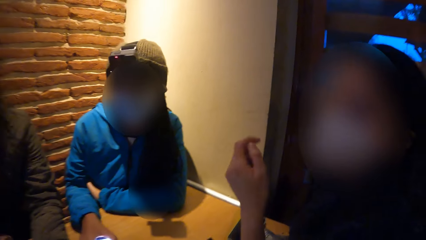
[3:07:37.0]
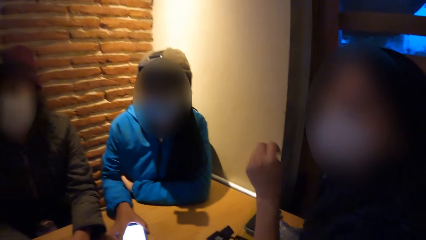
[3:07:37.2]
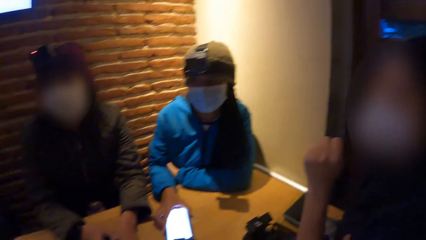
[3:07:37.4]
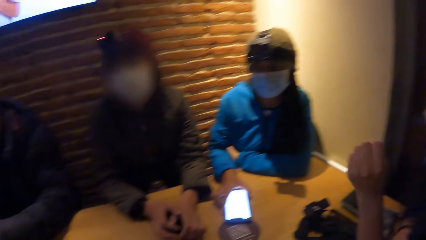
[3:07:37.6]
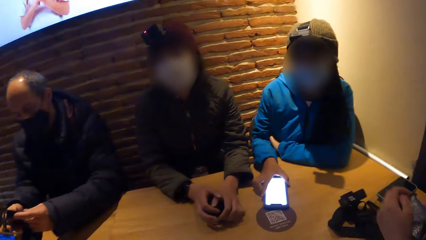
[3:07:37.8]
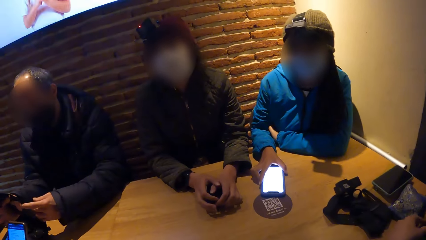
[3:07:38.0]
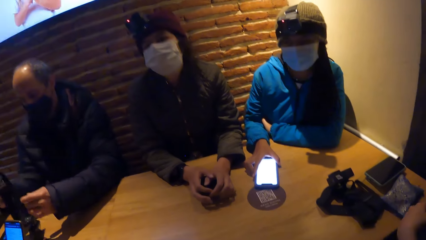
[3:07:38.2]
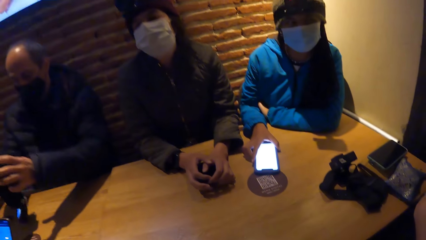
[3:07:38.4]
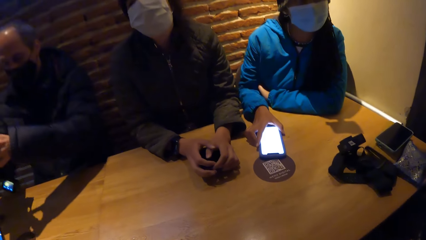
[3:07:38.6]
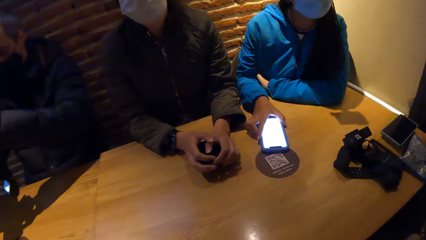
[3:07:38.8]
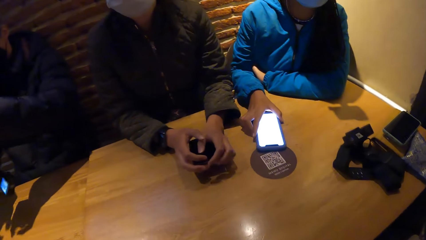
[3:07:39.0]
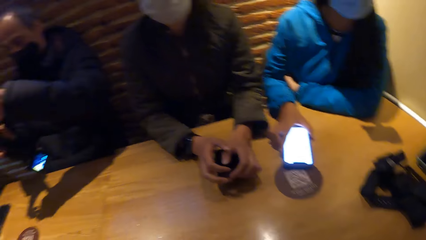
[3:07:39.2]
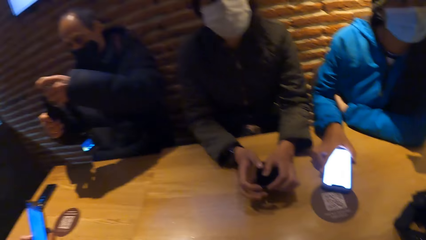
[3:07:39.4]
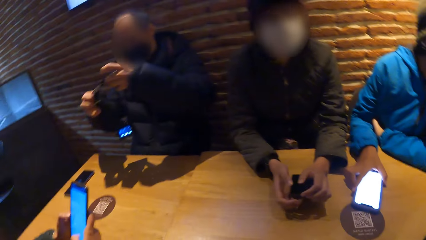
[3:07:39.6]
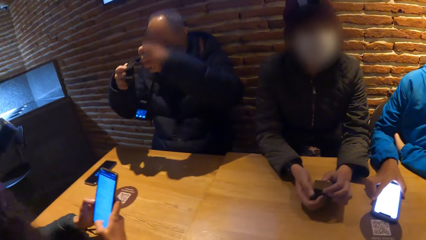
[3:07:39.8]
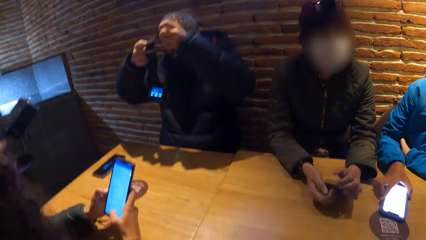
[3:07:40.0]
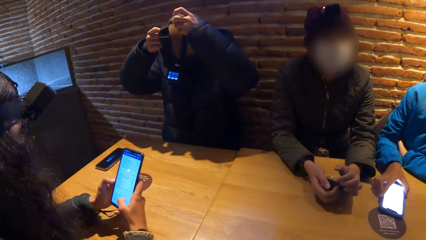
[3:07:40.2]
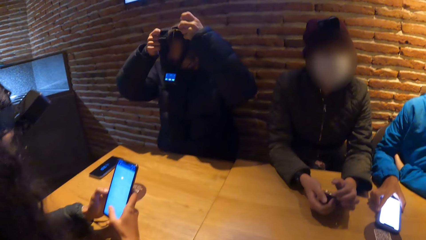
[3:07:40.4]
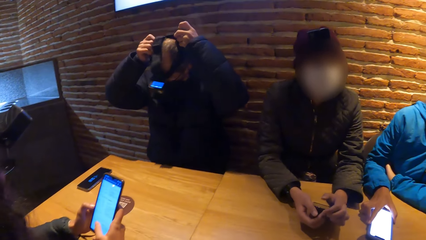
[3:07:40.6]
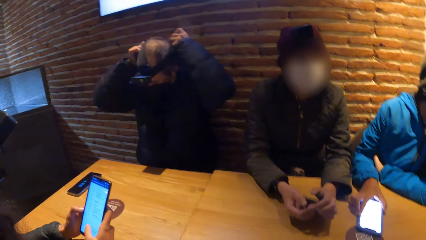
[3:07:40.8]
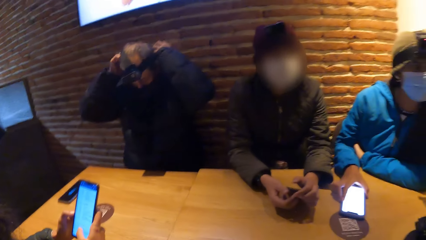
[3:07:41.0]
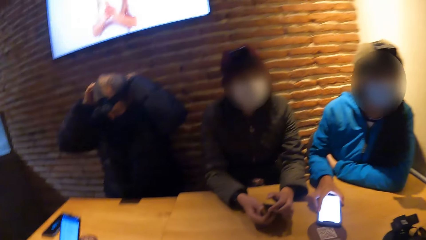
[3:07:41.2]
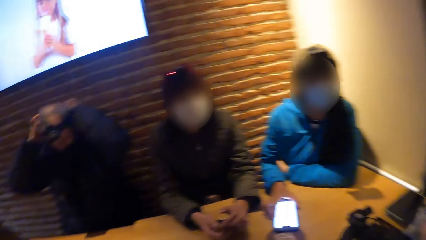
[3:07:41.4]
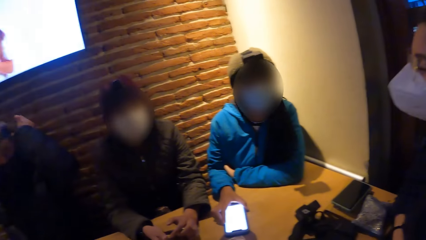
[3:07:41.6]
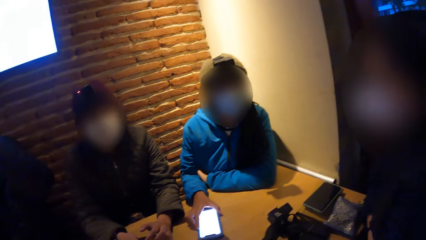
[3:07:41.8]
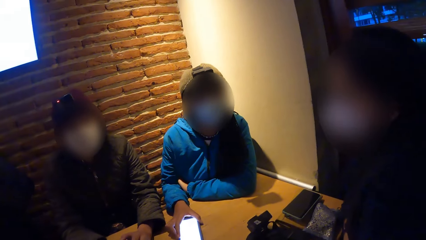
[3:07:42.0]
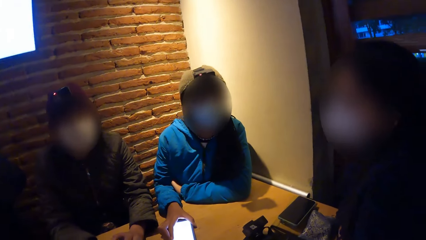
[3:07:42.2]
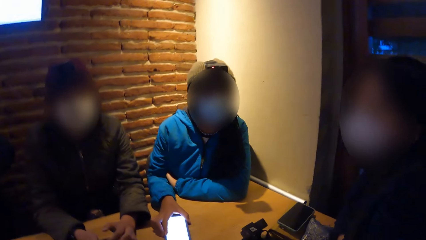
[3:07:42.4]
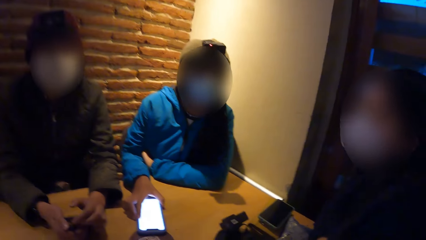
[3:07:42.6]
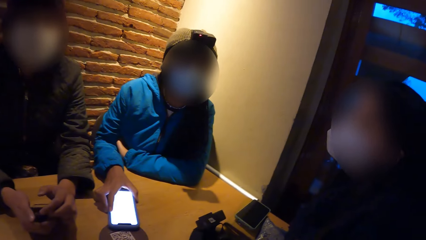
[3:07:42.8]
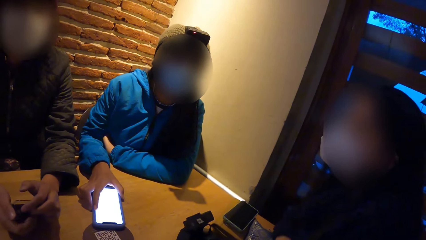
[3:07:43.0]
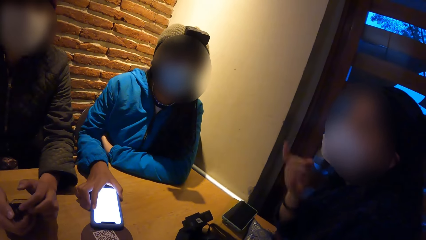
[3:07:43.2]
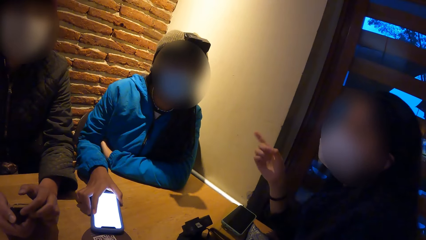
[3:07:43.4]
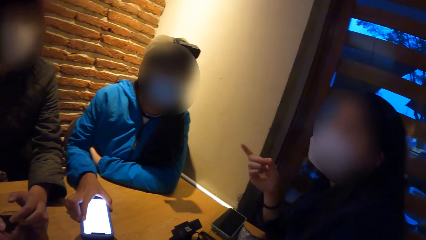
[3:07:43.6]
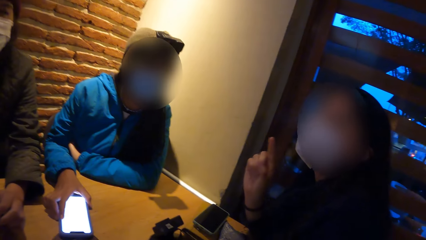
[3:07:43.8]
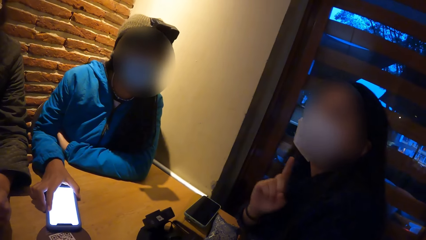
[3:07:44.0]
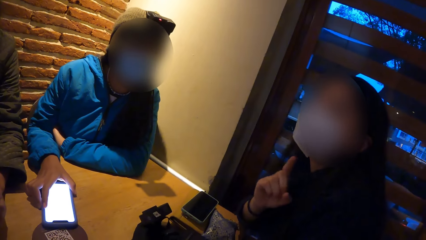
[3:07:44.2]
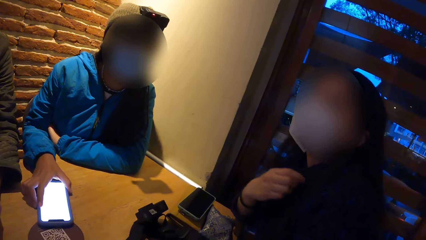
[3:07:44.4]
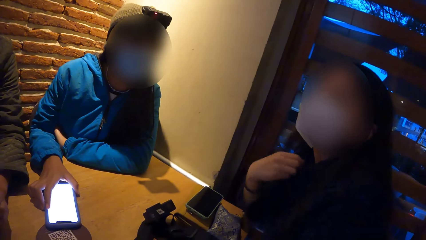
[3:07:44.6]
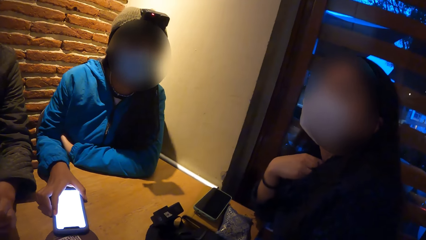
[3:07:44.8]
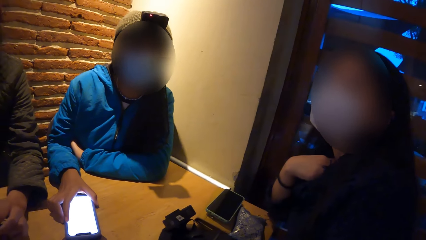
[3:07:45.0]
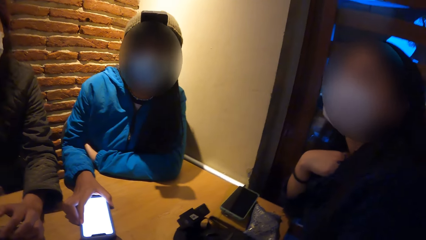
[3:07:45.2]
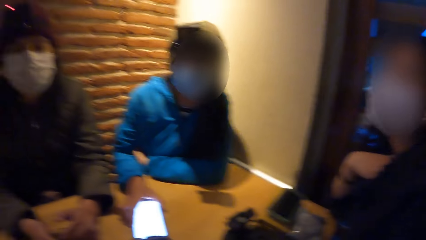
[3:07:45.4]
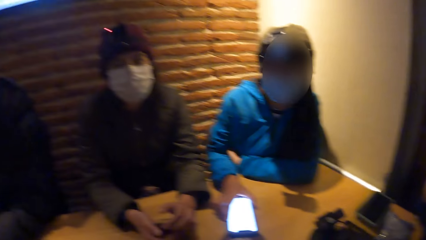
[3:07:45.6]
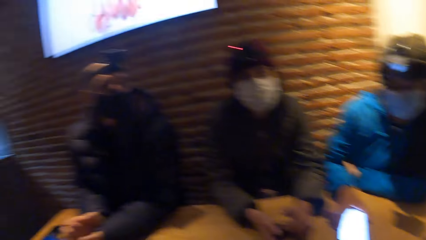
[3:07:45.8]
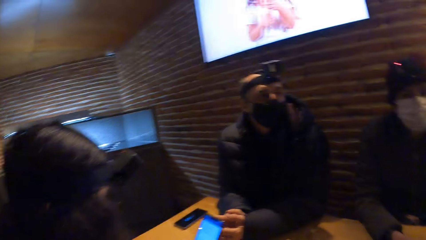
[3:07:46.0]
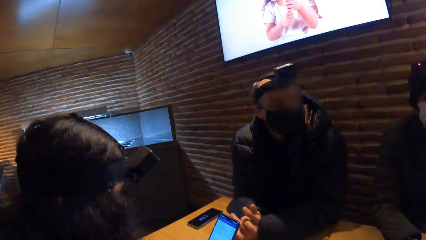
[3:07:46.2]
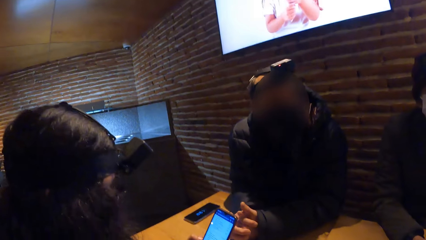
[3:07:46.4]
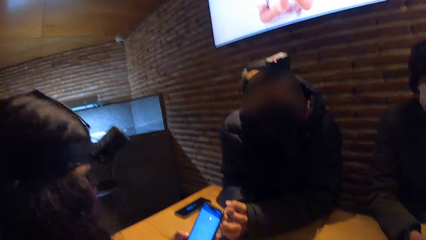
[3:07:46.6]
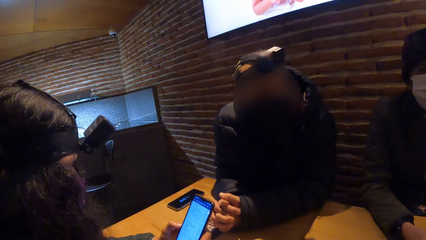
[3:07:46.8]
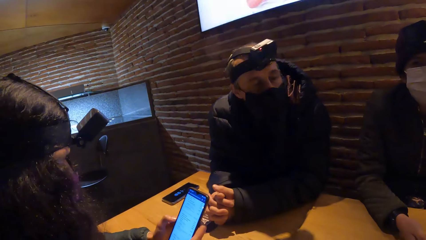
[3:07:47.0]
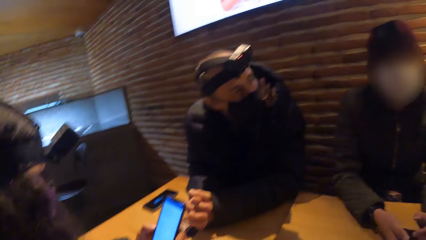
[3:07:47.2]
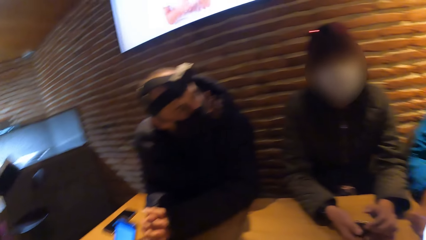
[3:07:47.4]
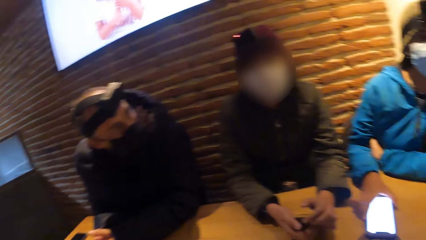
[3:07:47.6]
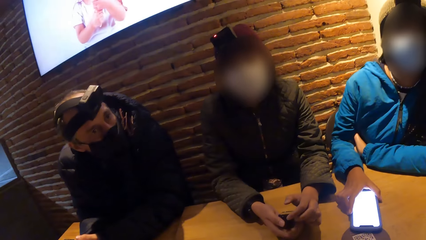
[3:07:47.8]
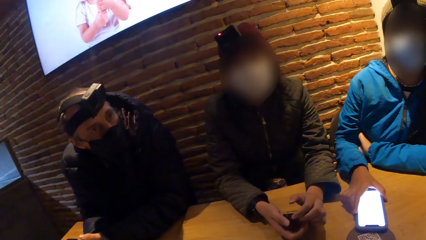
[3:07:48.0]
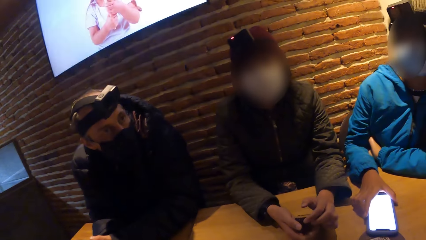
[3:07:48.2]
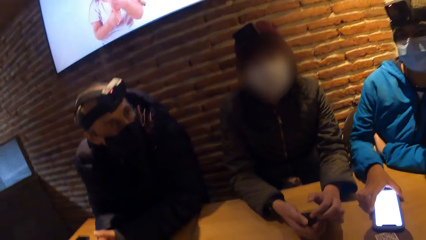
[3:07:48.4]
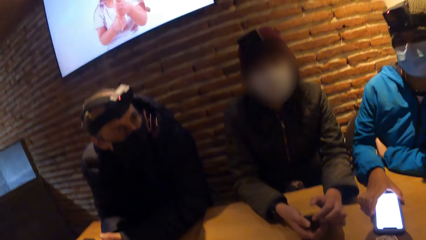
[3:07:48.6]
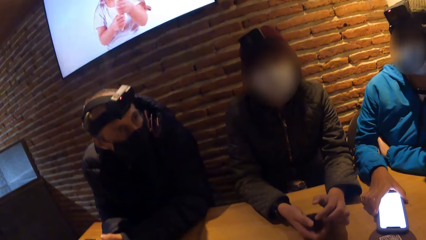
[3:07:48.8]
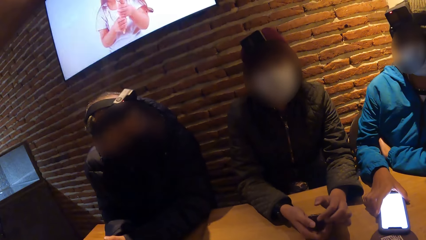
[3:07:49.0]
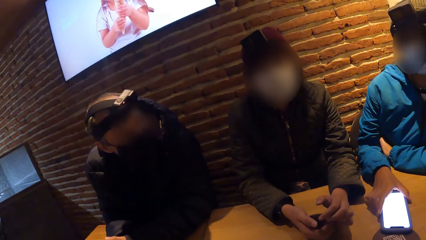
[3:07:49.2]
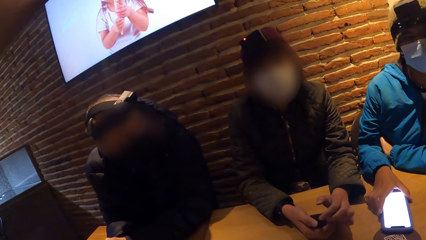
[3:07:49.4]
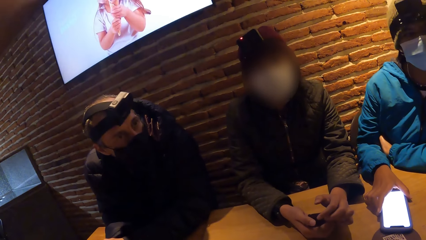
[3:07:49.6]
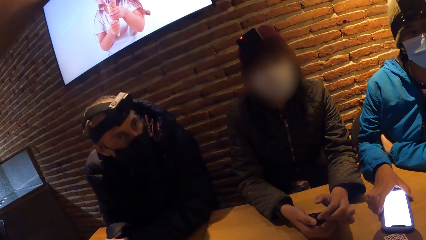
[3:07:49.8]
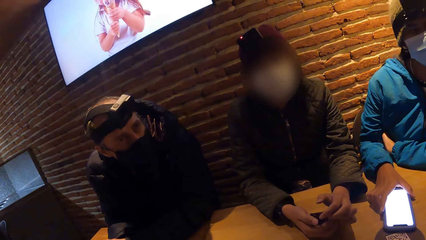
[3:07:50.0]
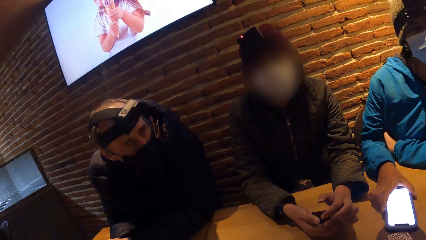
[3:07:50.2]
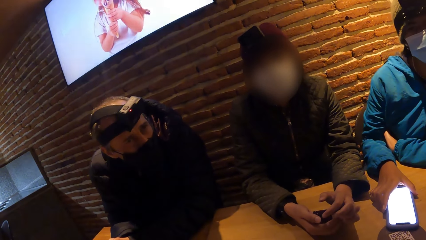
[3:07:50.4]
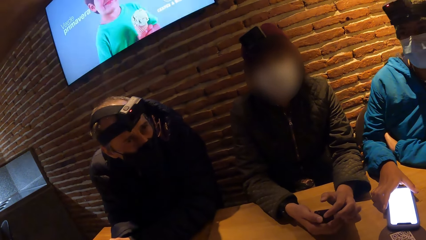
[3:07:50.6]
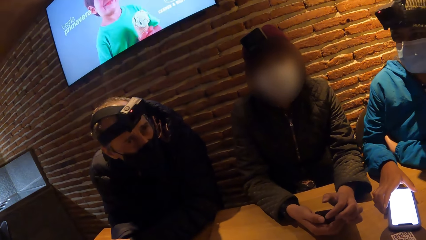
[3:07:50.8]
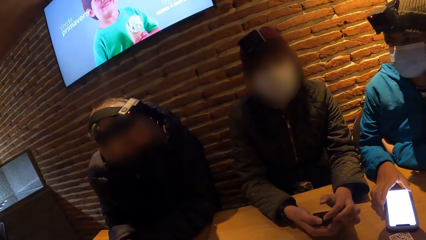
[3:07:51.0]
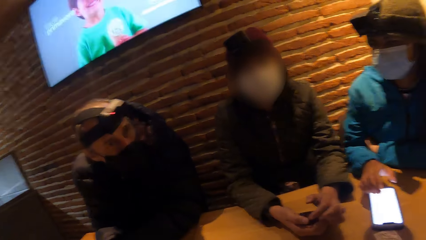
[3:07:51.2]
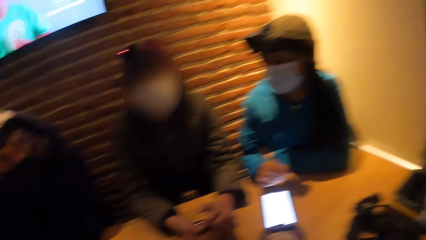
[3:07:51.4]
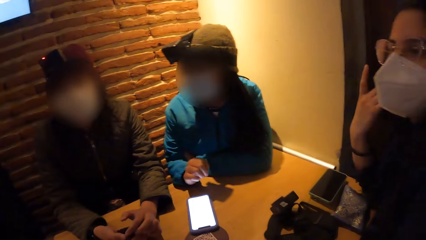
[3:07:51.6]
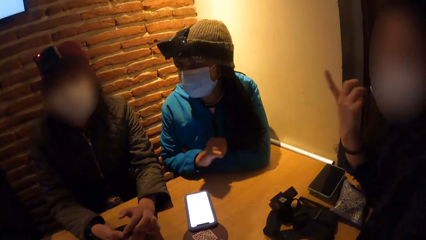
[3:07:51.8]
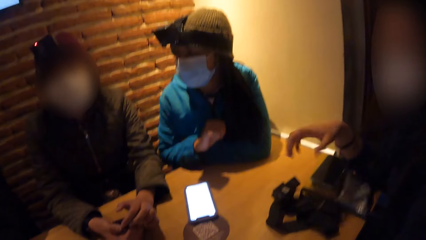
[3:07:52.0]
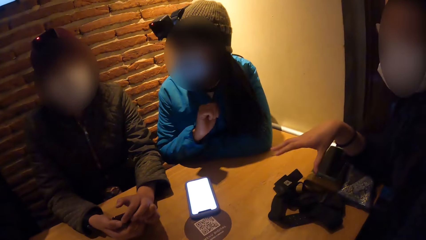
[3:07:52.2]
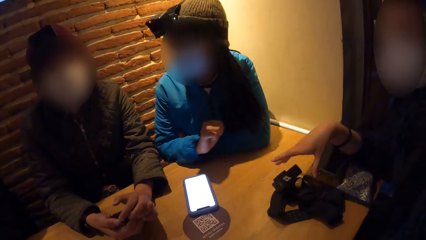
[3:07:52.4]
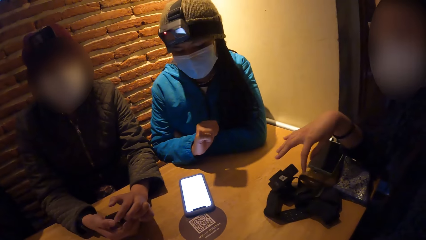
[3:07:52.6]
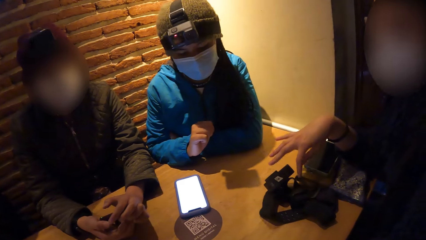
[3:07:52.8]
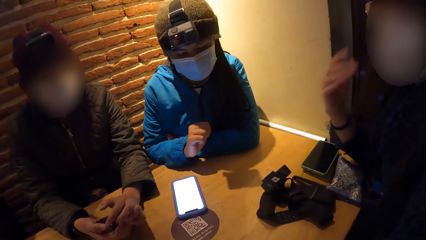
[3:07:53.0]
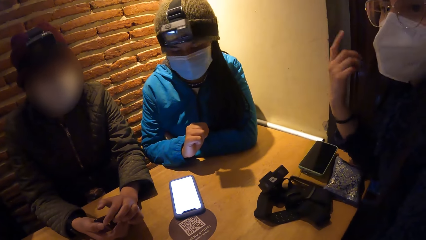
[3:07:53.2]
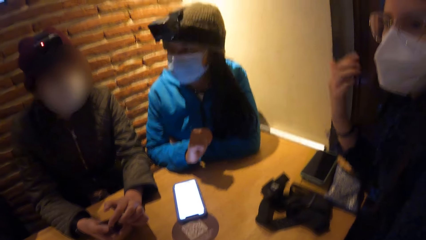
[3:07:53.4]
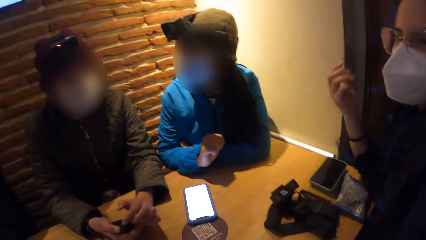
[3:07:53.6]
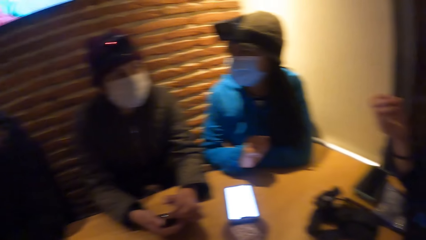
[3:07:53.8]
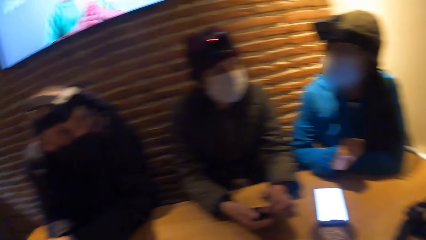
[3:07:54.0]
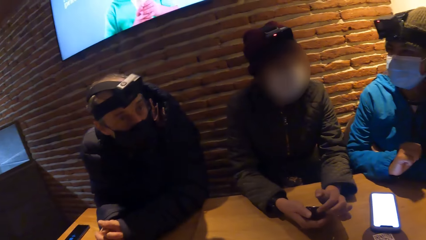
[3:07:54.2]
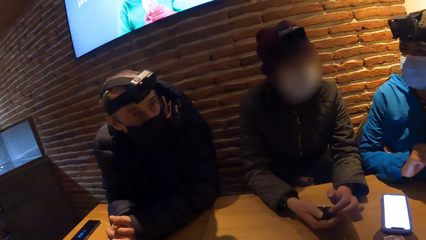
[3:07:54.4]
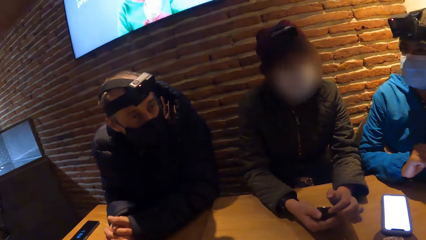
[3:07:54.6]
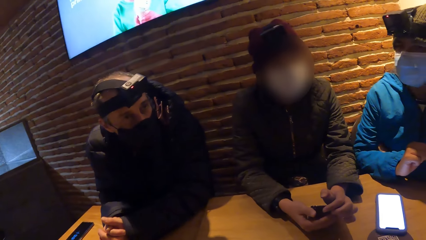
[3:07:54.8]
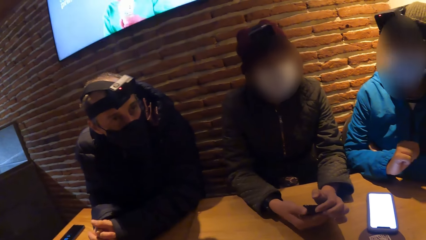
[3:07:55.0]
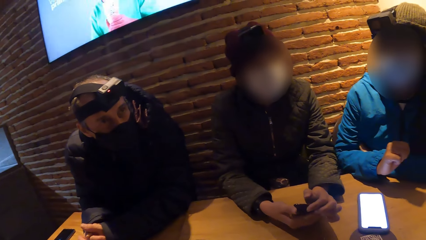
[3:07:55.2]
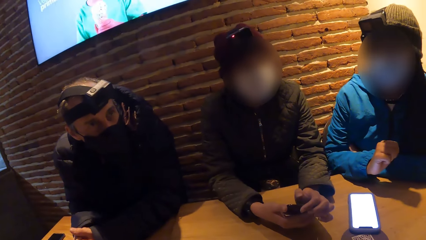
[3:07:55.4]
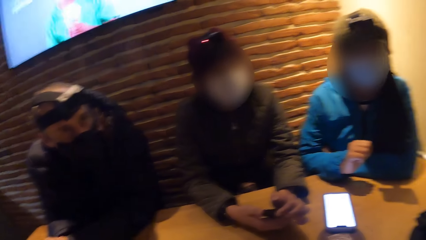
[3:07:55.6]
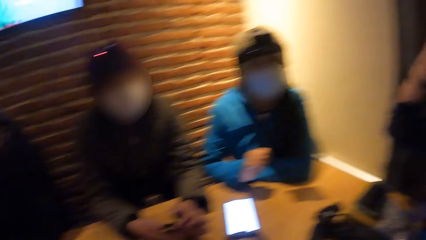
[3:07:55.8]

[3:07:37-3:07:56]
A woman operates the phone in her left hand with her right hand. A man wears the camera on his head with his hands. The camera wearer looks around the table. Another man gestures with his hand. The camera wearer looks around the table. Another woman drops the phone in her right hand on the table.
